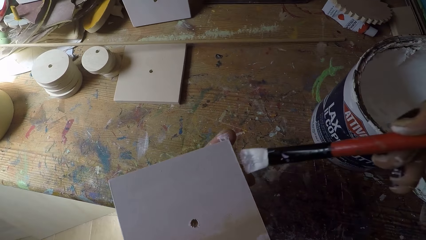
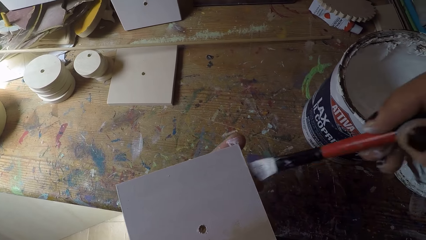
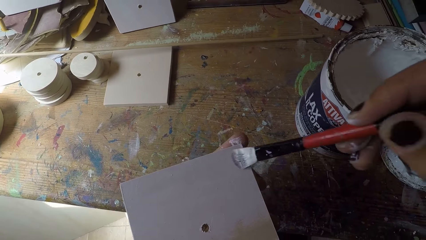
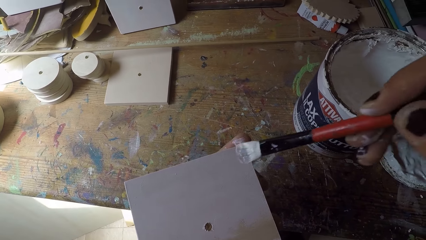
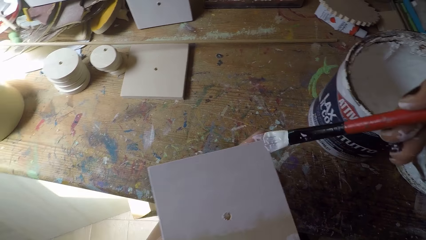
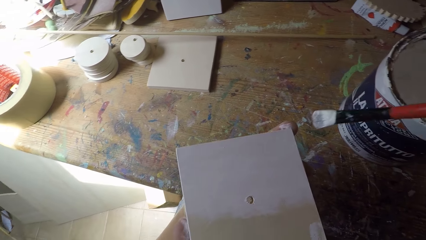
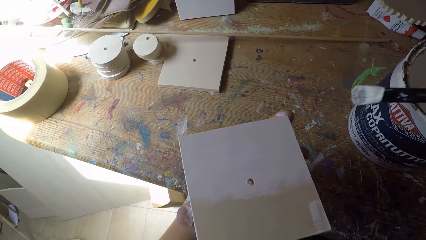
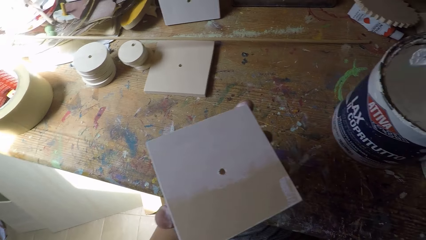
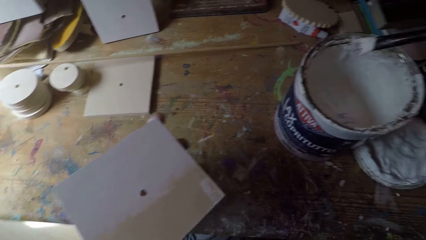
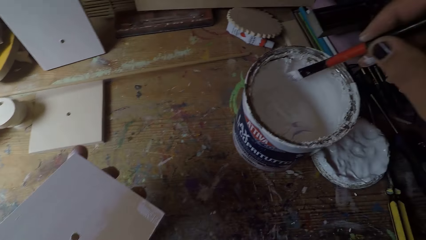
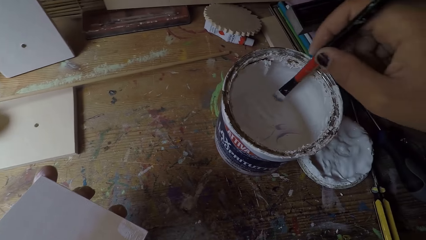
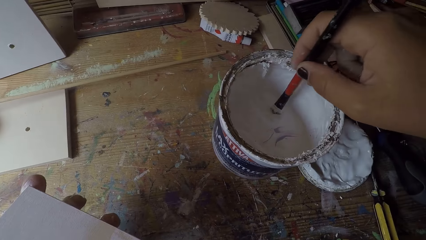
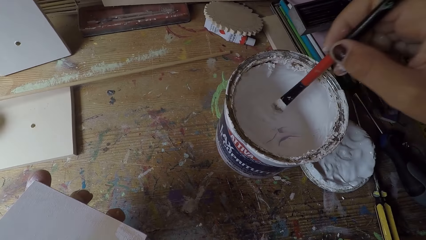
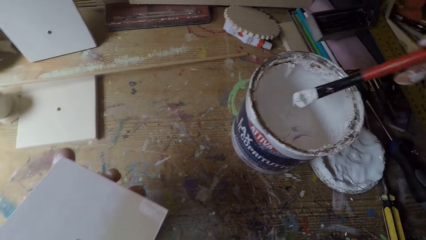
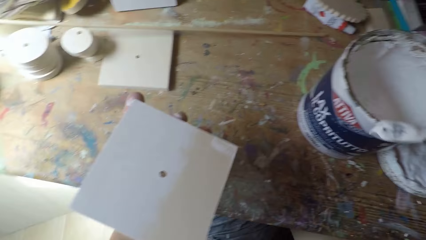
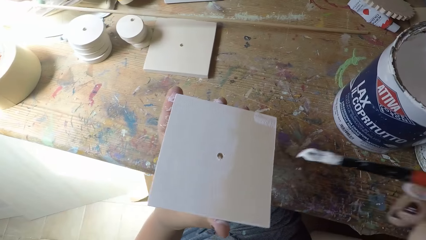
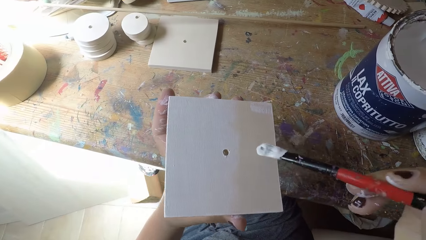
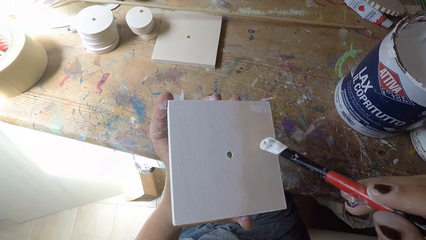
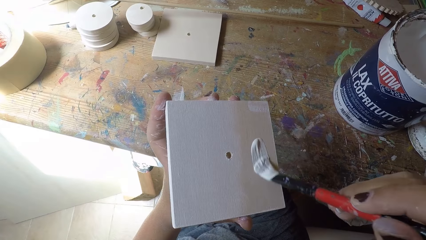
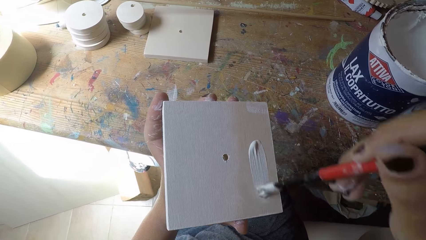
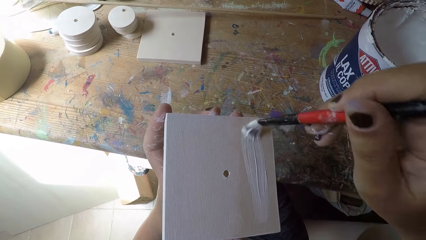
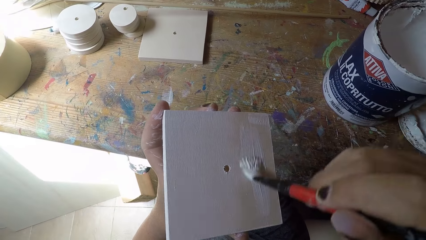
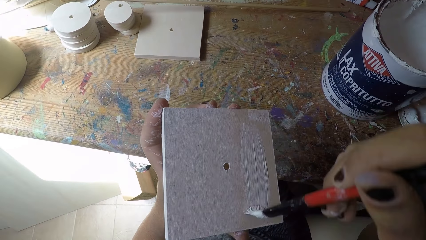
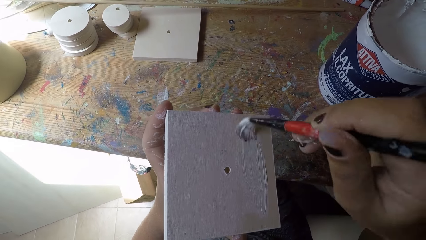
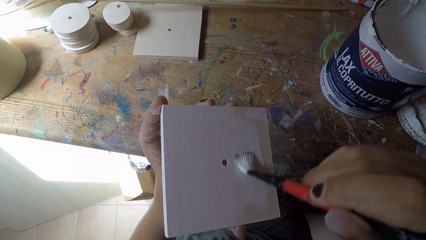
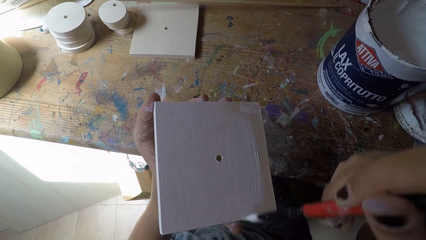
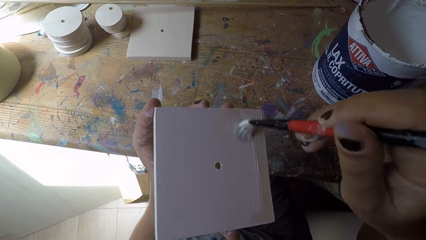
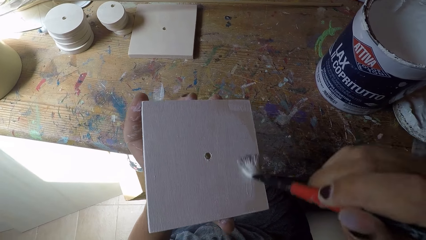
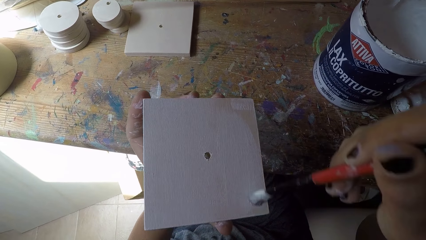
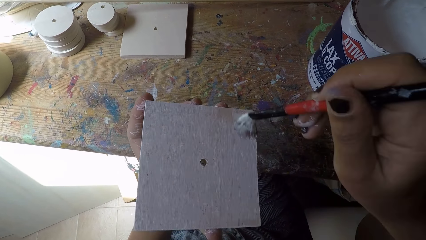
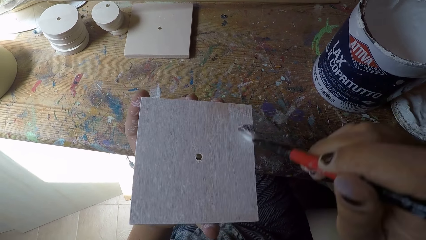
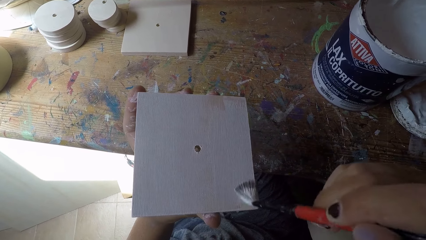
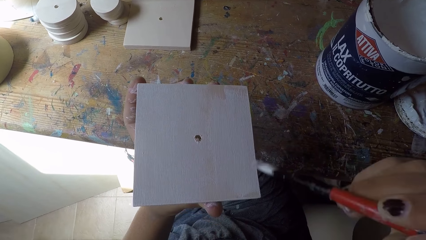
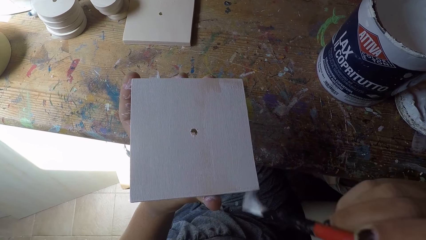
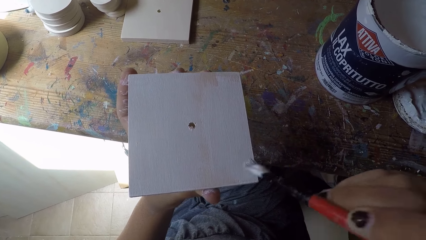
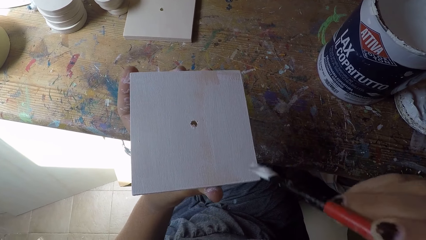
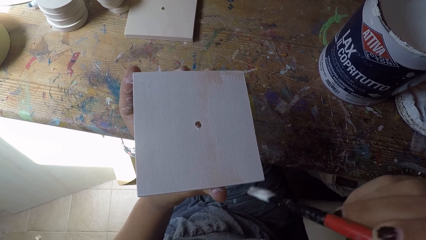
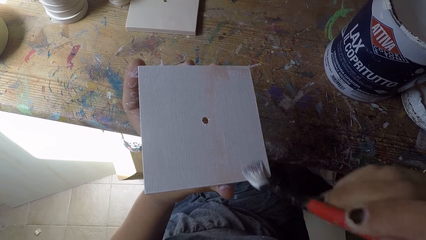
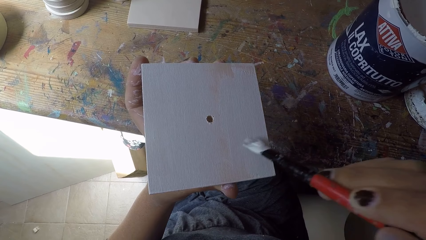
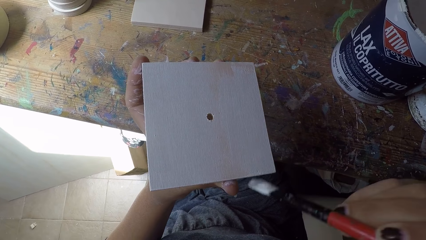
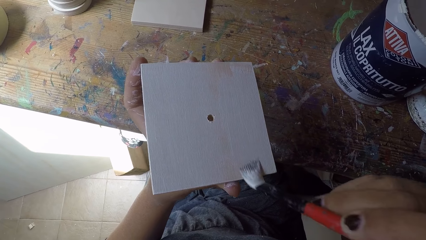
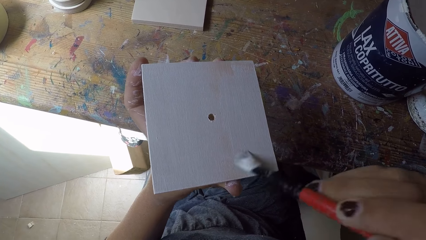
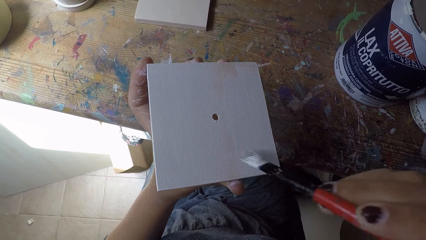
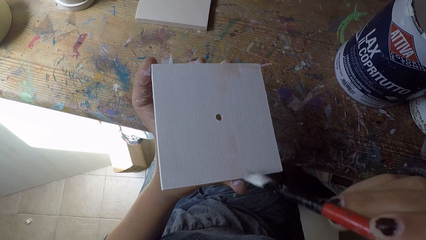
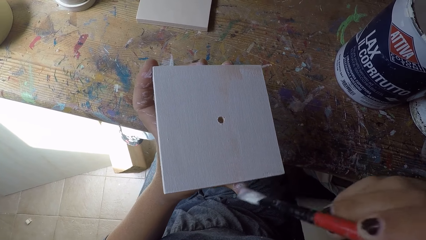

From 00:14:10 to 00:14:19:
The camera wearer dips the paintbrush in his right hand into the paint can. He paints the wooden plank with the paintbrush in his right hand.

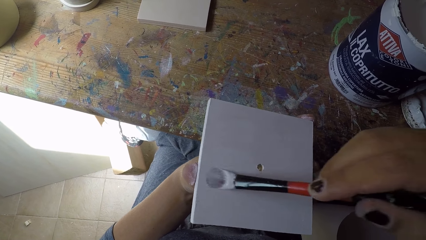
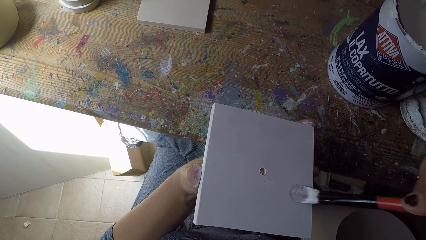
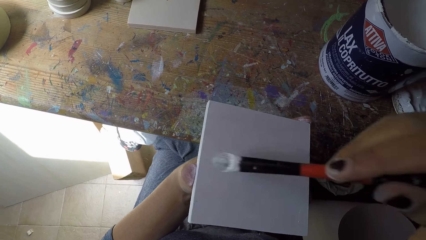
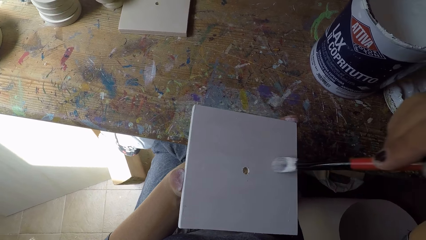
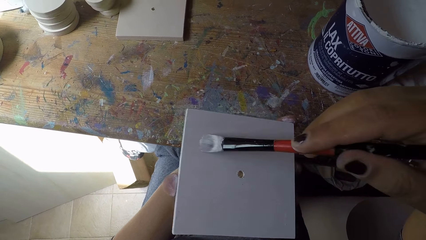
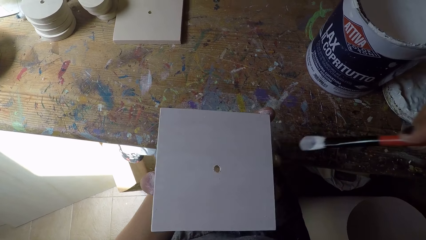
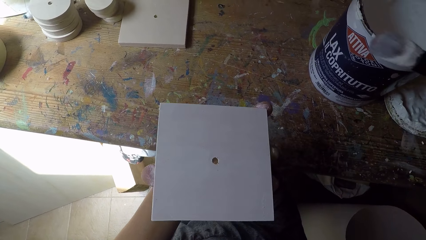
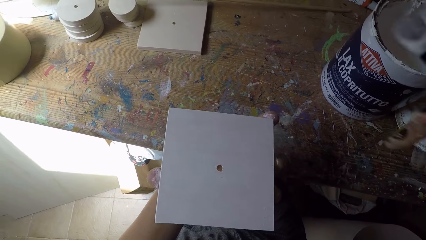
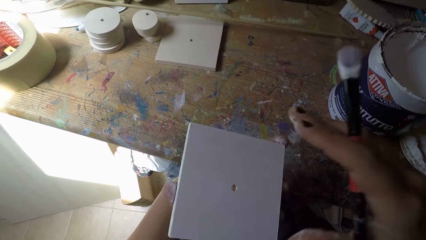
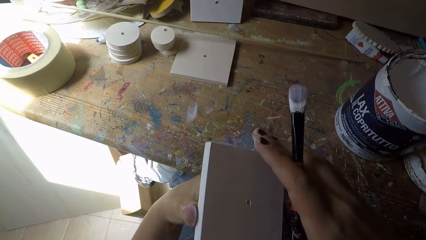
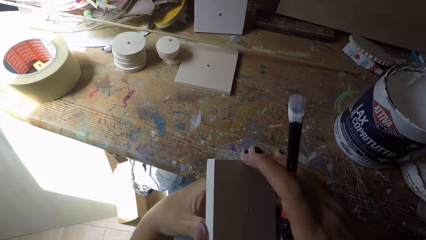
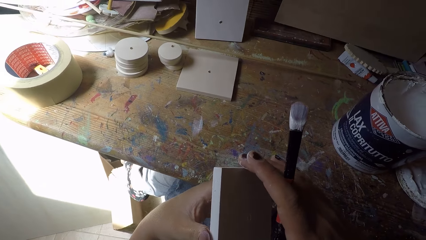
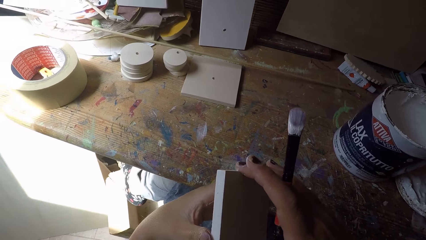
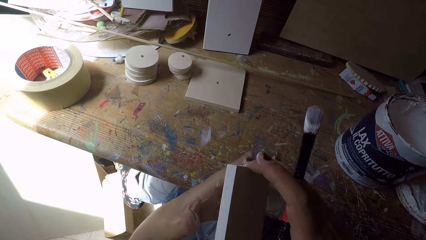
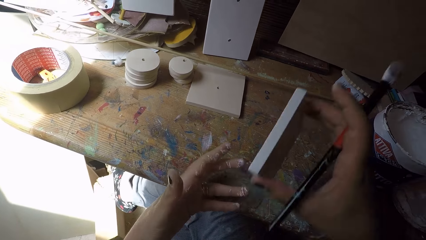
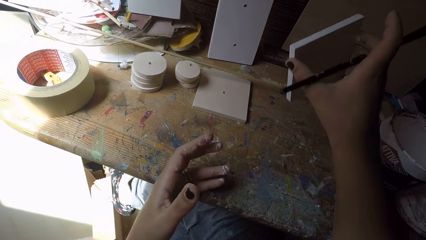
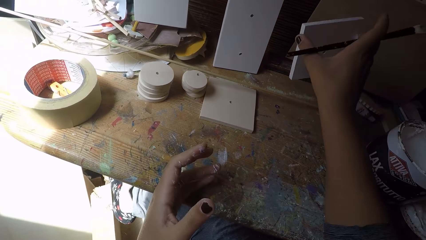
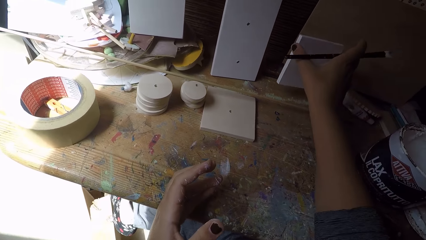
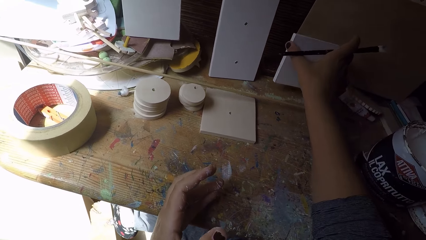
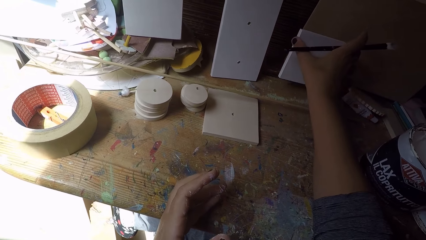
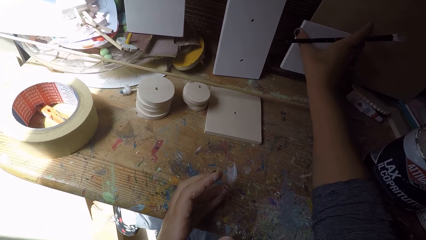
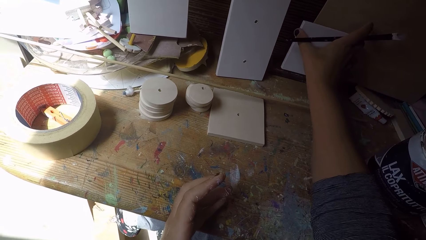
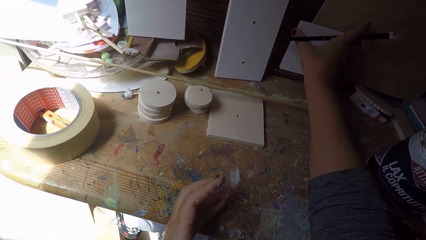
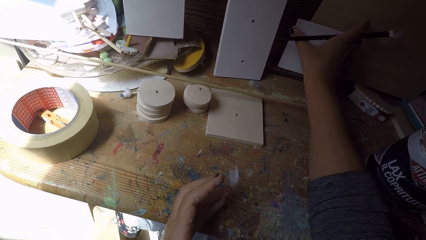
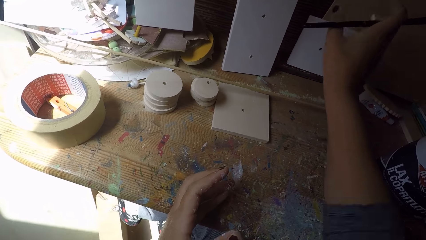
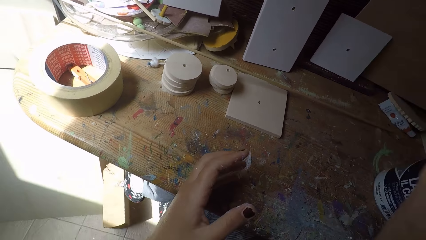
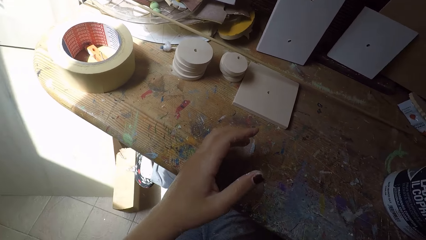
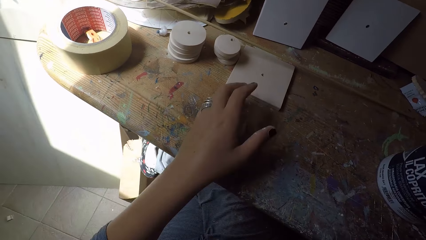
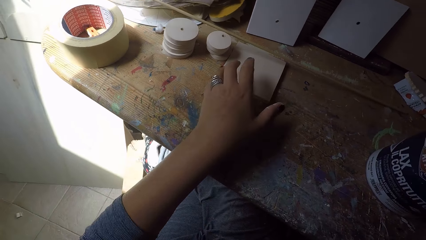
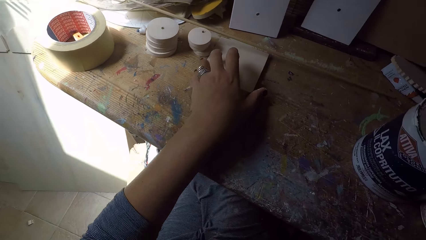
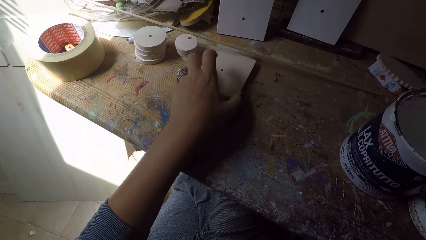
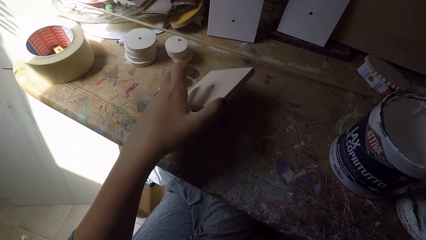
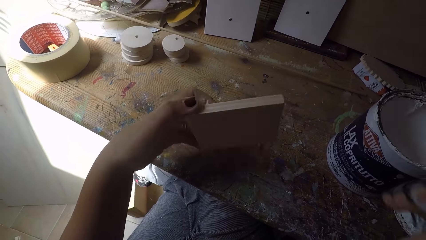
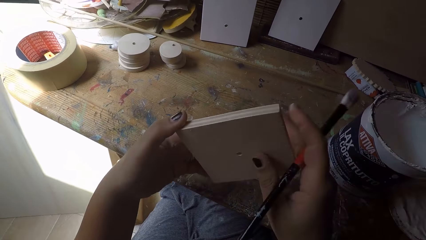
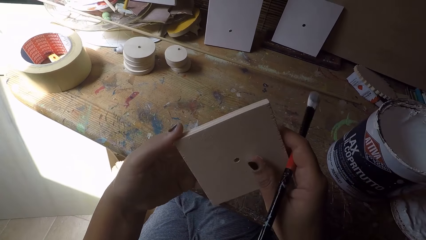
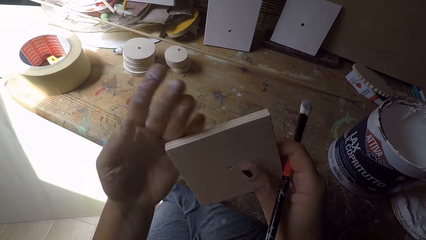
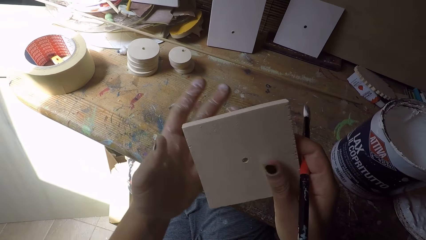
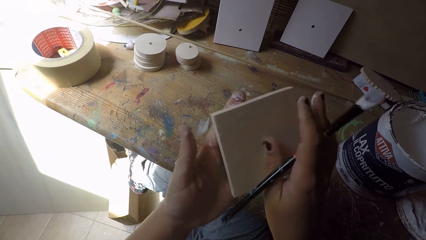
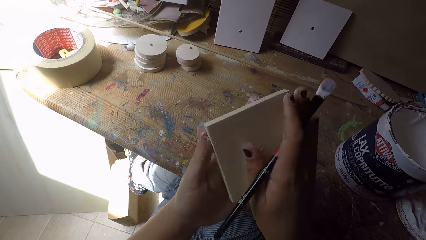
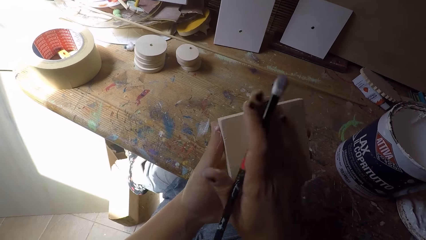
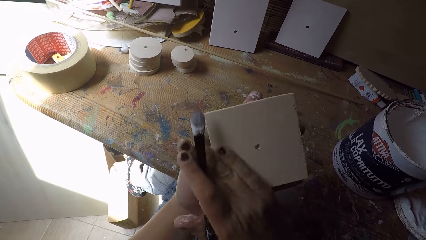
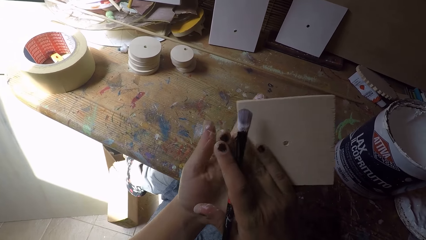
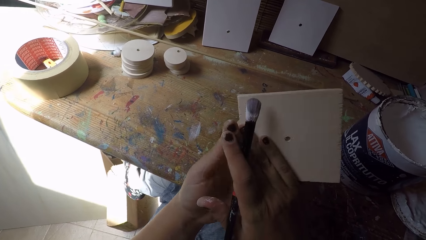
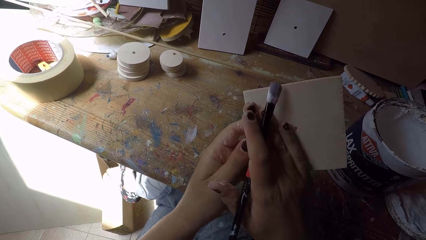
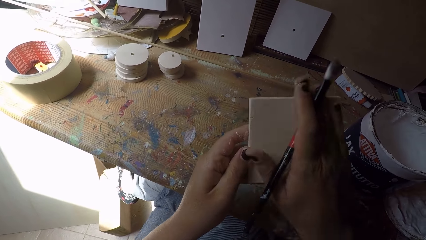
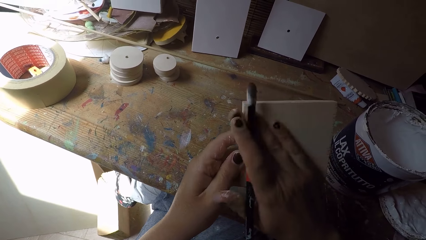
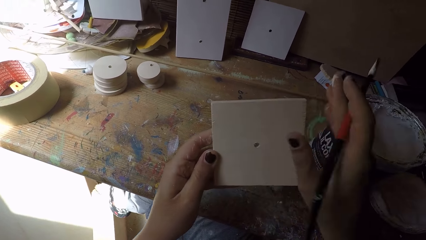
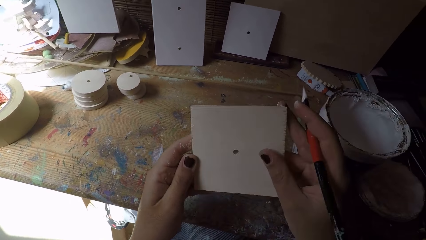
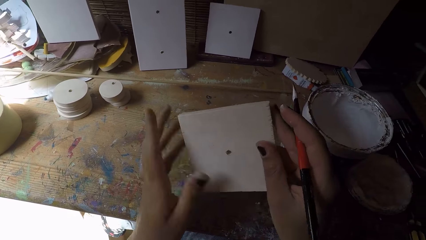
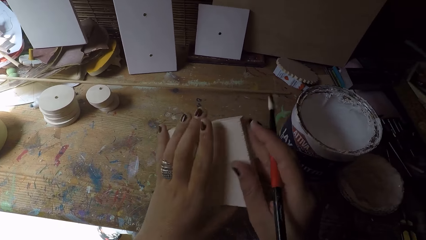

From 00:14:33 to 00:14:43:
The camera wearer holds the wooden plank with his right hand. He drops the wooden plank on the table in a vertical position with his right hand. He picks up the wooden plank on the table with his left hand. He holds the wooden plank with his right hand. He cleans the wooden plank with his left hand. He cleans the wooden plank with his right hand. He holds the wooden plank with both hands.
